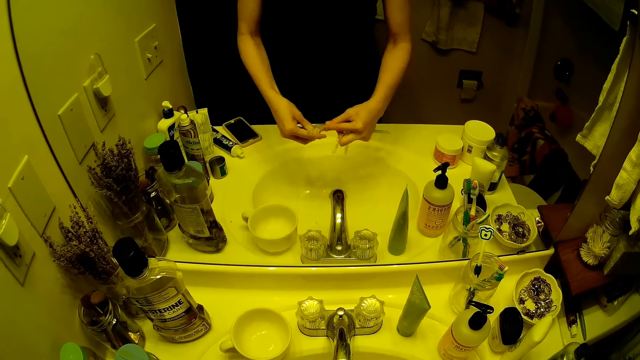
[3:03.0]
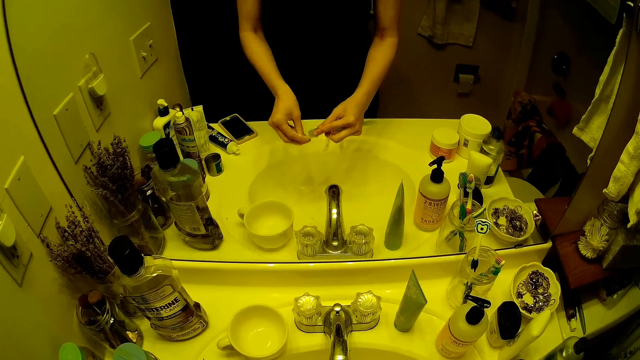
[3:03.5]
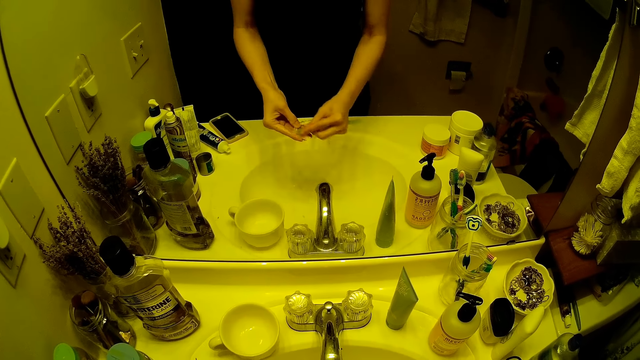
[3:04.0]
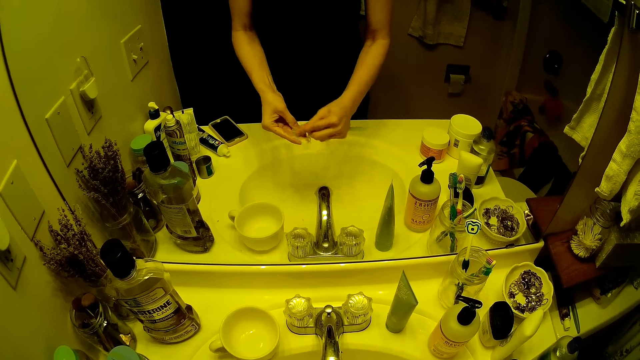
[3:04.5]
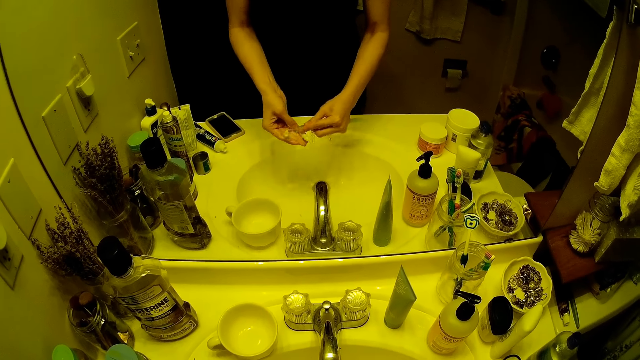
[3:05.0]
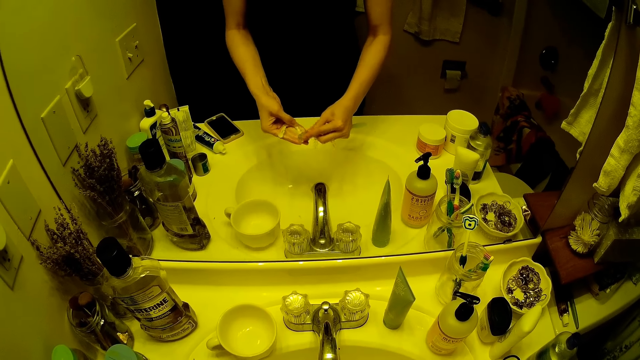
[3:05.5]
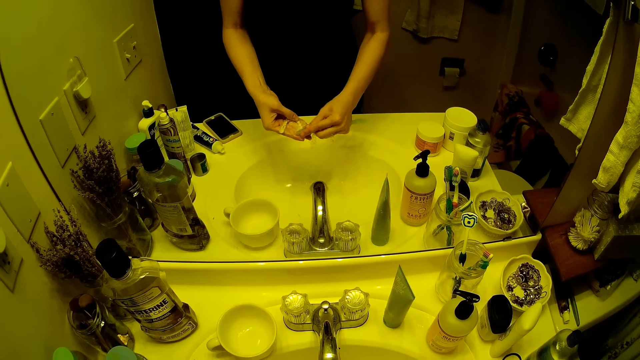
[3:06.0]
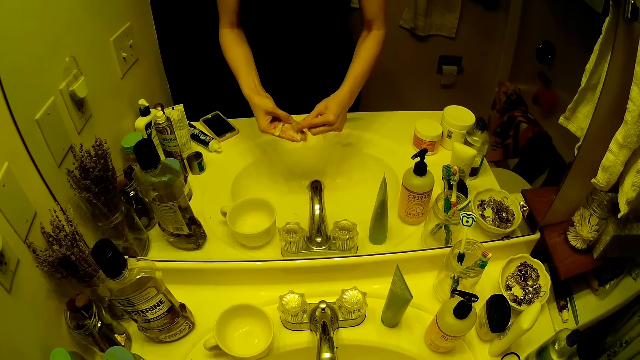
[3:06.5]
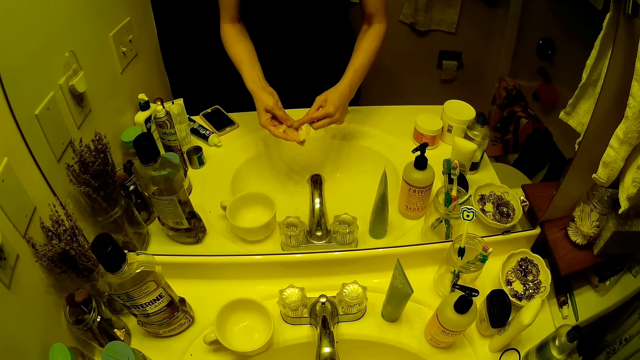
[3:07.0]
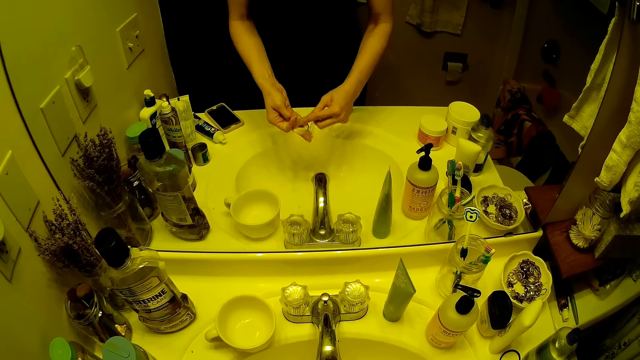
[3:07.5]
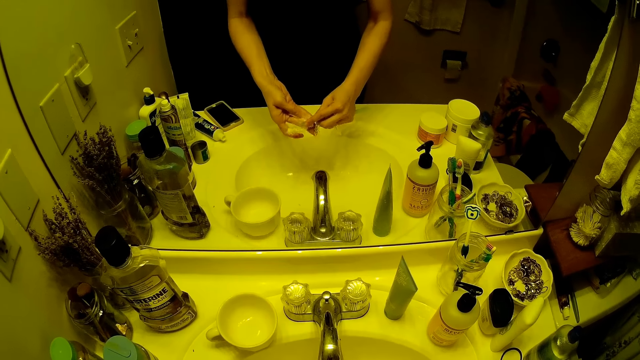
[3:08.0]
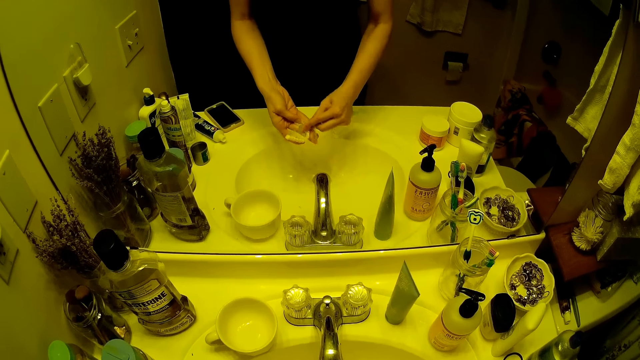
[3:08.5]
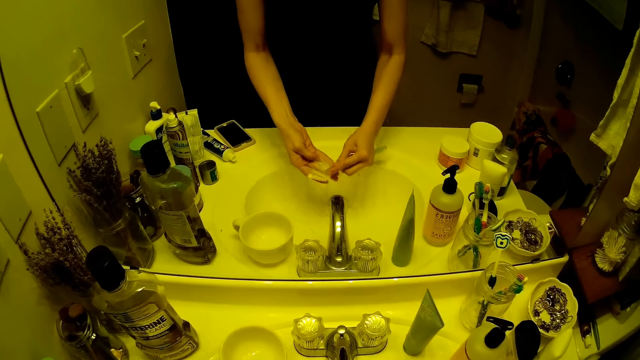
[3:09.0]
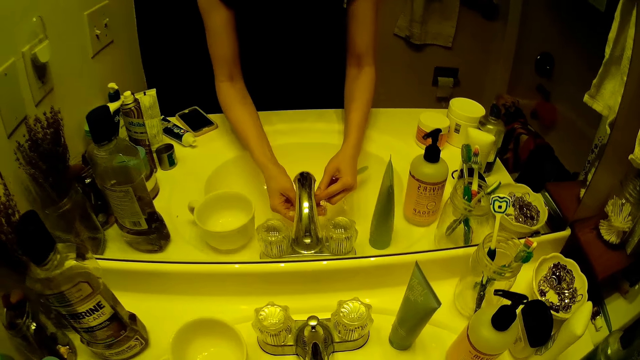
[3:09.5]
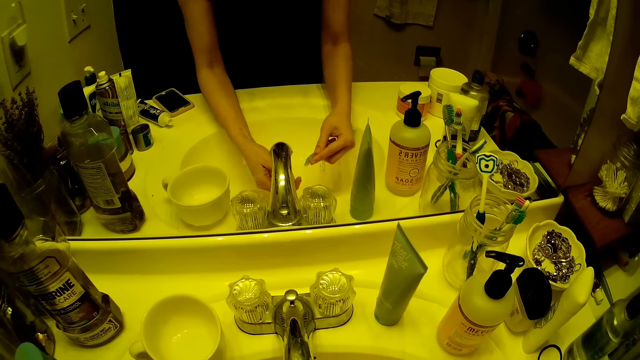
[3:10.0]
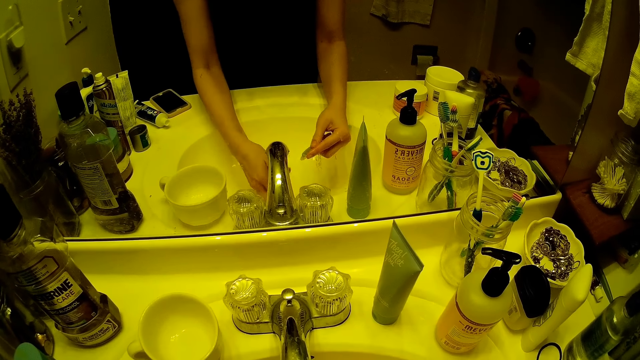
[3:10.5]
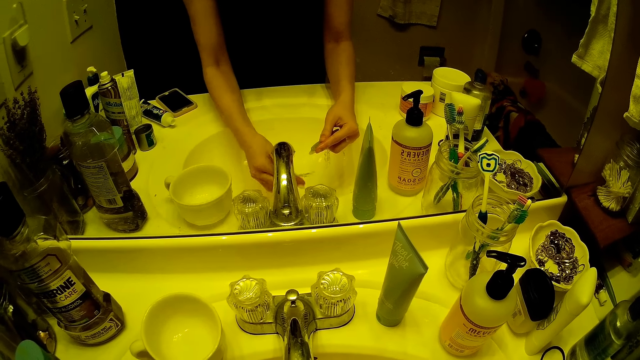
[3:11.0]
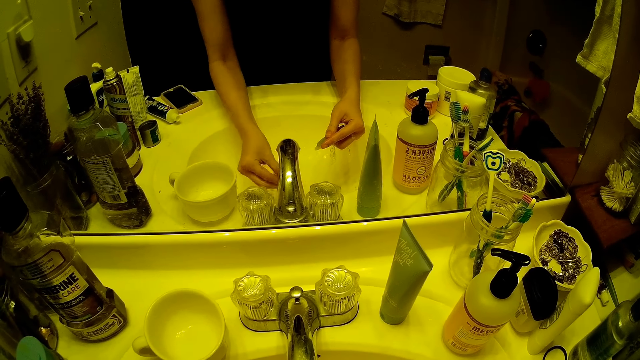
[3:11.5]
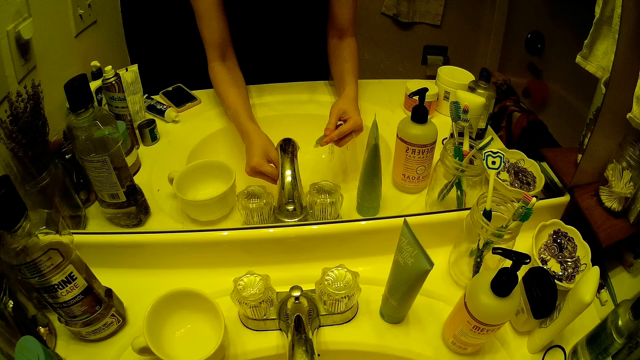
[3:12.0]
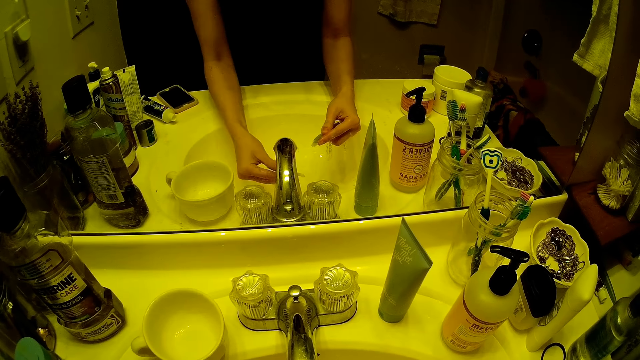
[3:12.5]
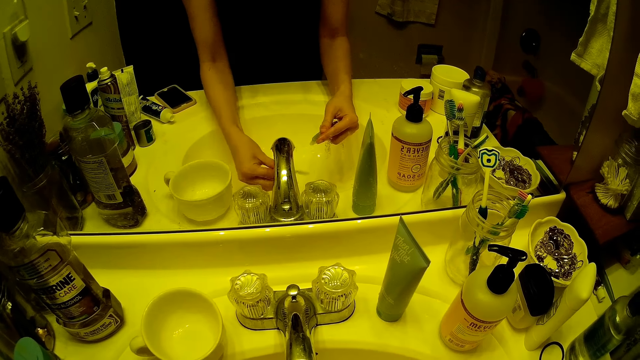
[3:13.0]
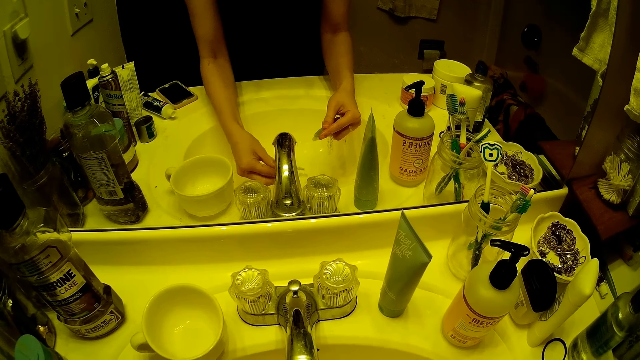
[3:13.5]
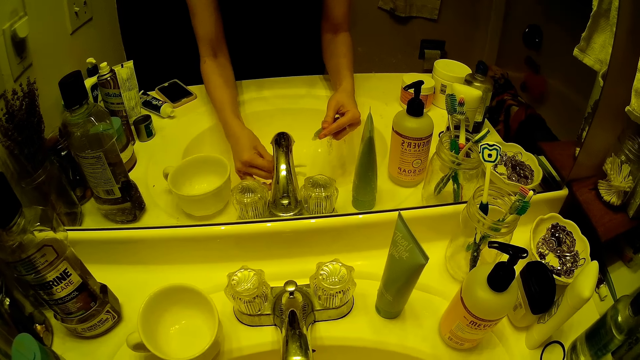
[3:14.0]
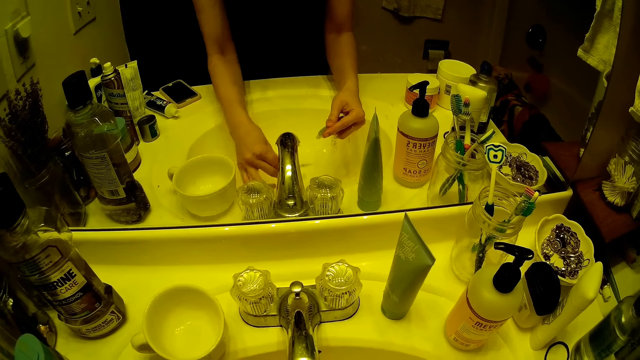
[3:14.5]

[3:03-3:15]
The camera wearer rinses the teeth brace in her left hand under the faucet.

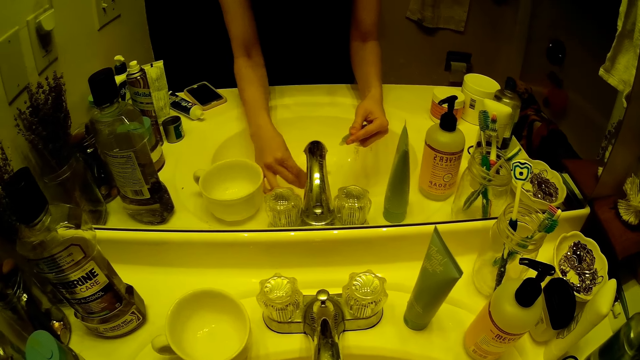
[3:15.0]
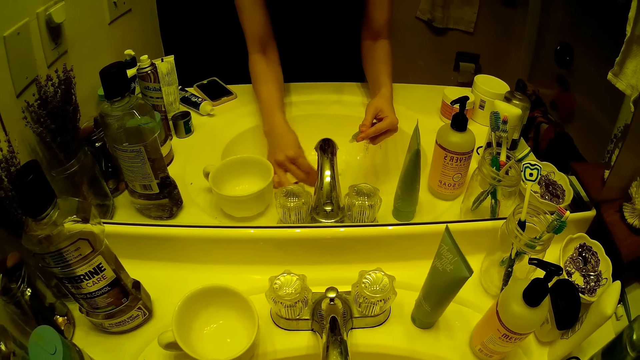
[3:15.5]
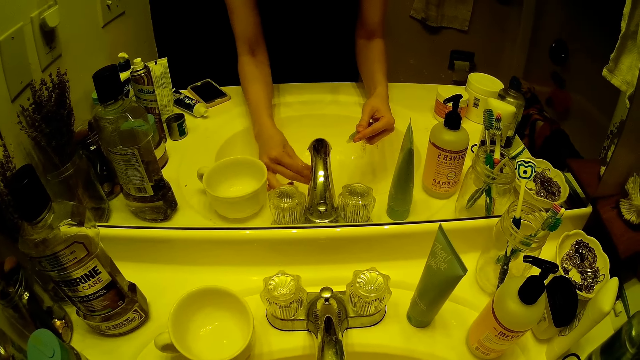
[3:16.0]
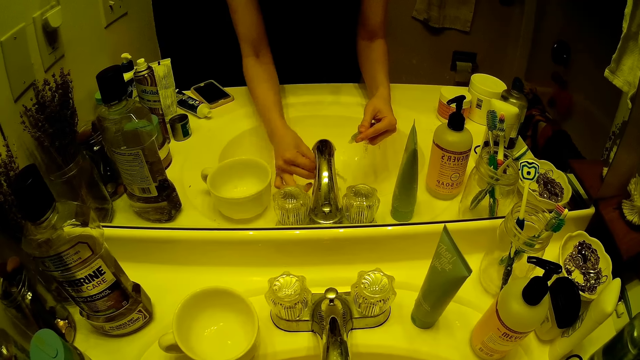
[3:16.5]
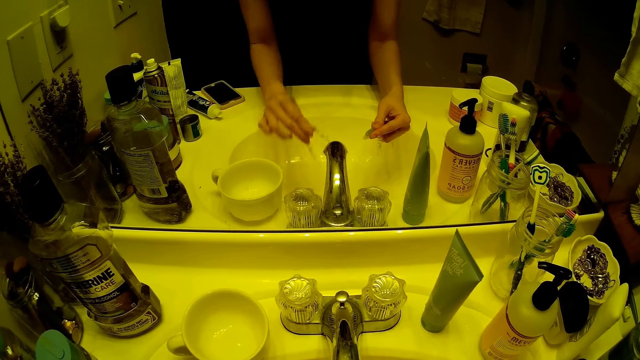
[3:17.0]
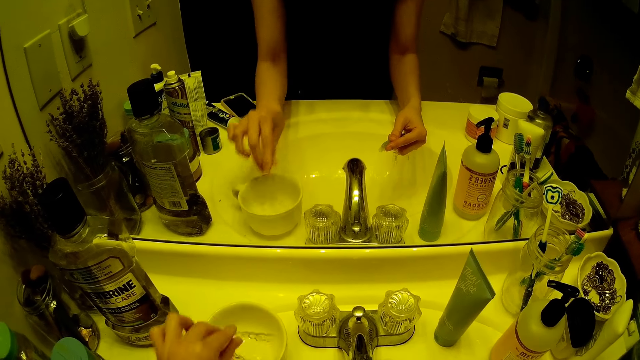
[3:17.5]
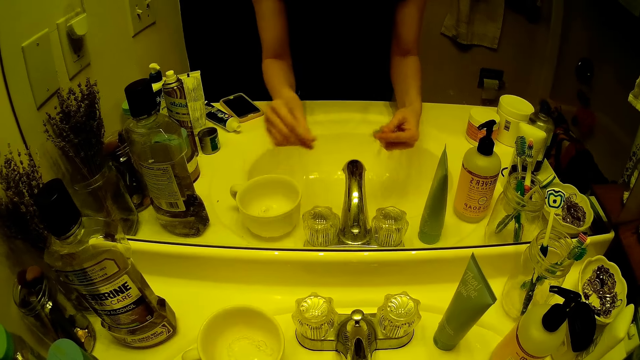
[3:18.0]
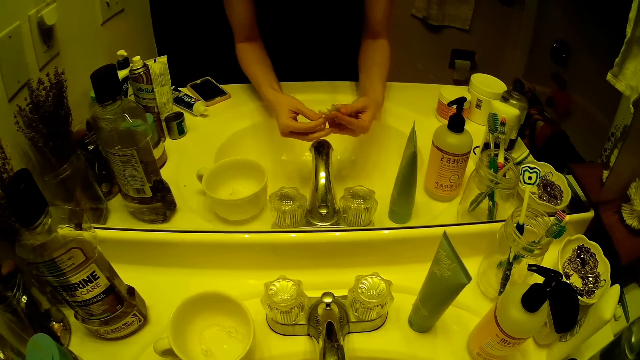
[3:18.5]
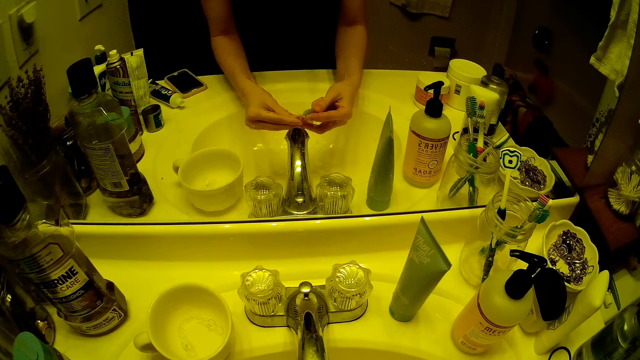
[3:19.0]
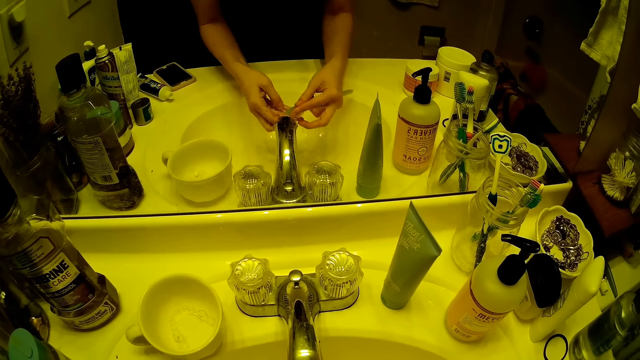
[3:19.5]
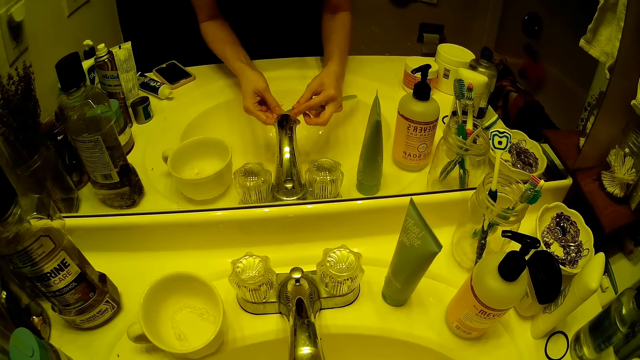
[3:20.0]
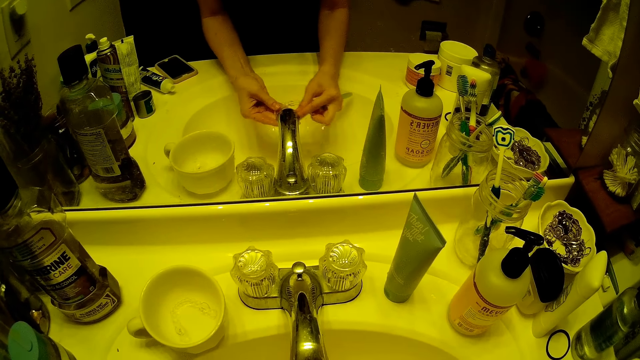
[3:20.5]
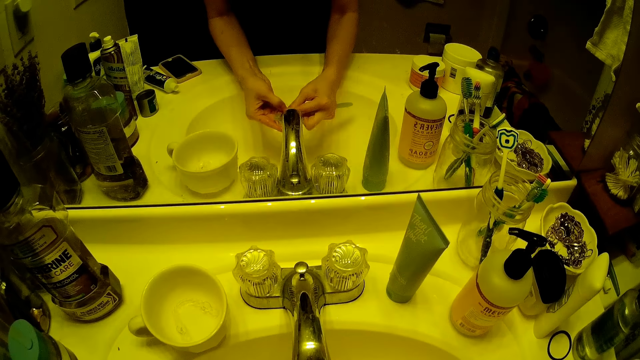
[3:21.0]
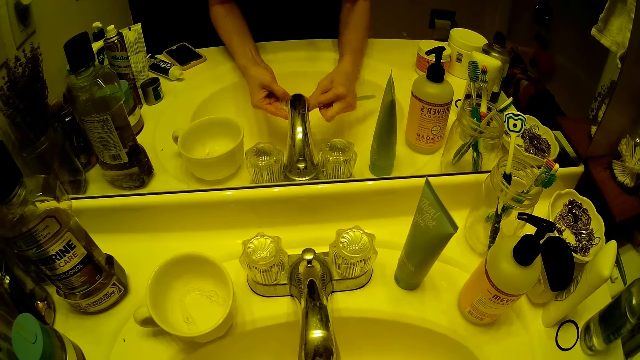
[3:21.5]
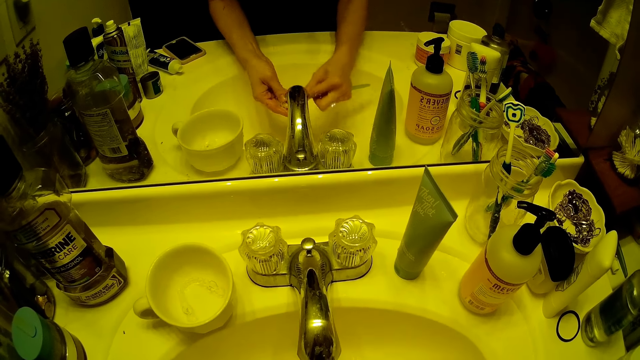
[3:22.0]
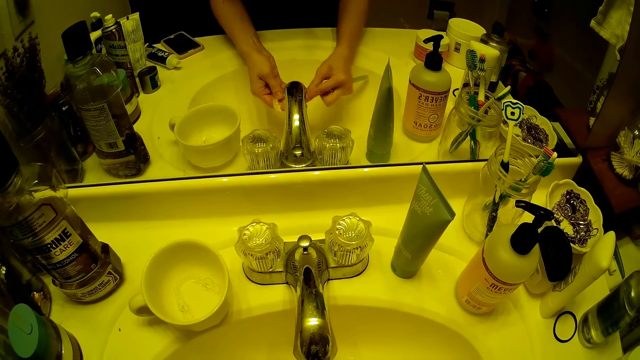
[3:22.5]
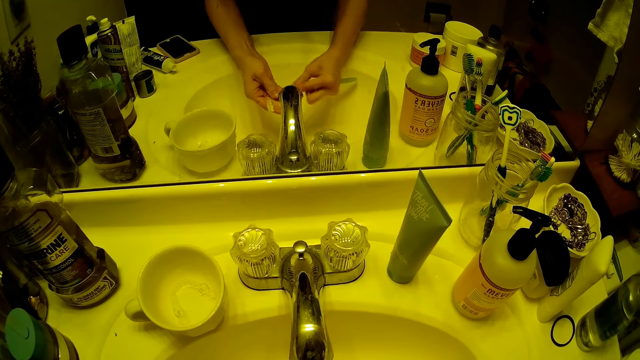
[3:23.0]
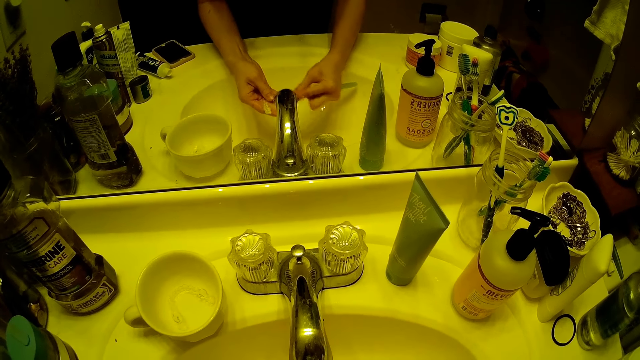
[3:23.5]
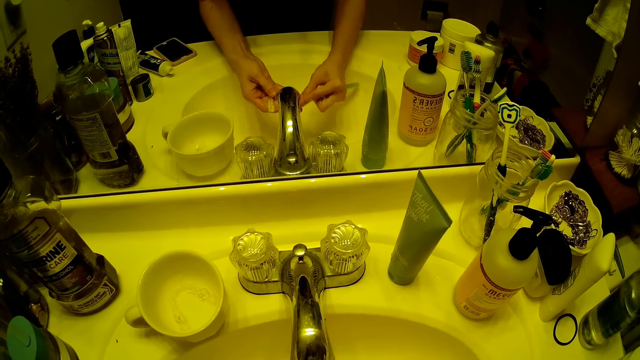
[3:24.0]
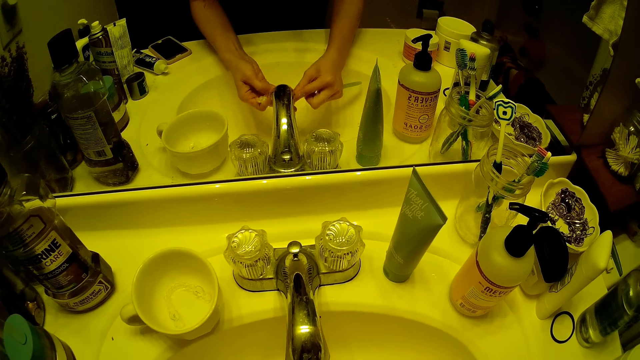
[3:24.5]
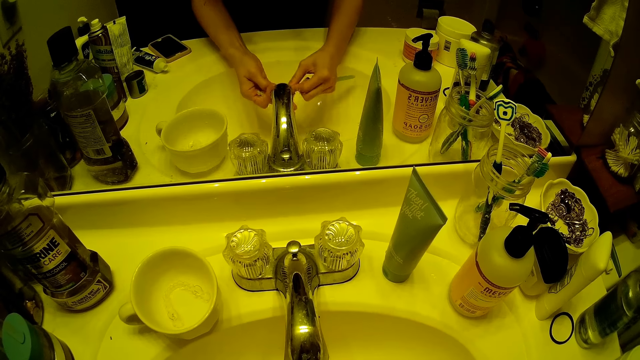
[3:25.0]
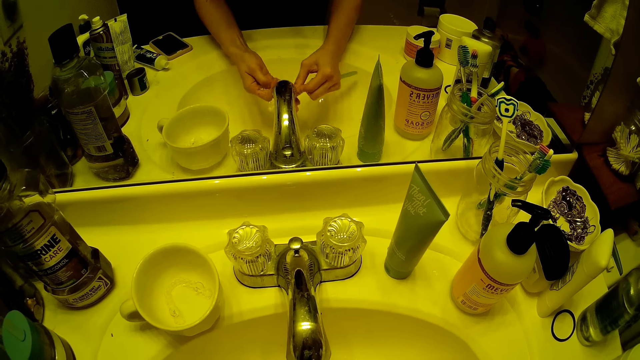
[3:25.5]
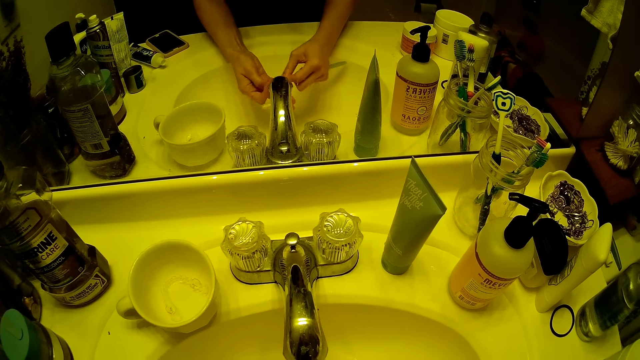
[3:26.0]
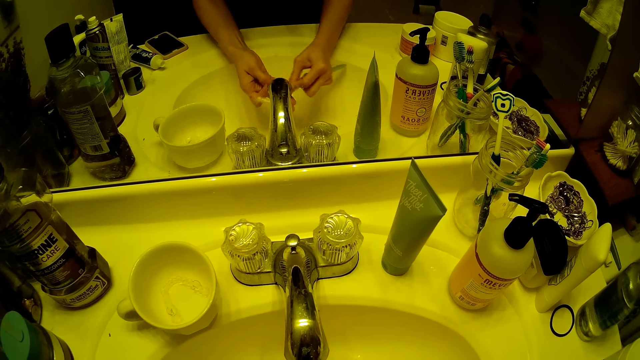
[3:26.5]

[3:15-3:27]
The camera wearer drops the teeth brace in her left hand in the cup on the bathroom sink. She passes the teeth brace in her right hand to her left hand. She holds the teeth brace with two hands. She brushes the teeth brace in her left hand with the toothbrush in her right hand.
